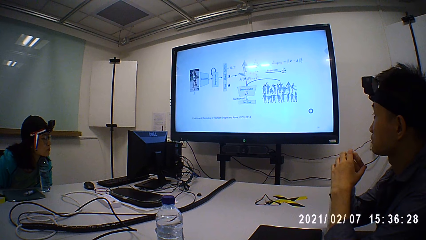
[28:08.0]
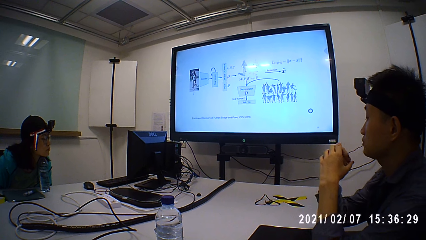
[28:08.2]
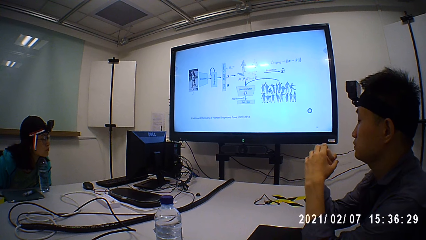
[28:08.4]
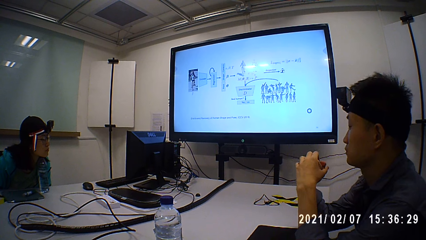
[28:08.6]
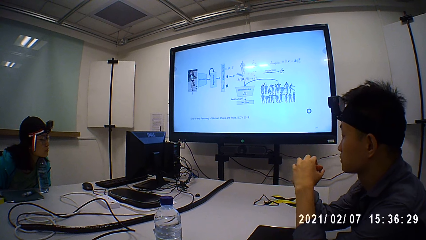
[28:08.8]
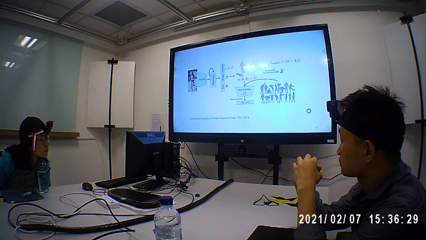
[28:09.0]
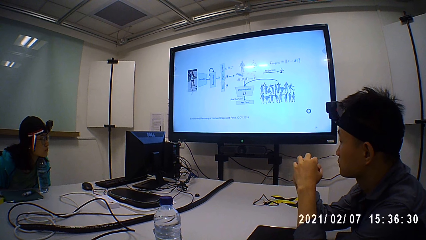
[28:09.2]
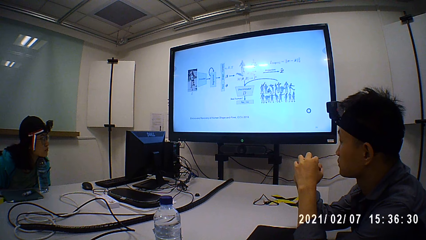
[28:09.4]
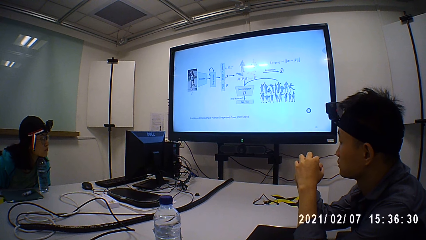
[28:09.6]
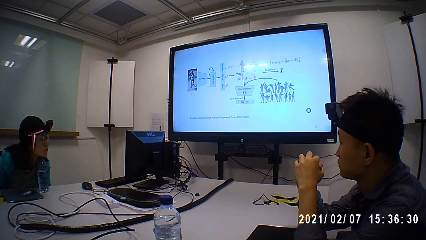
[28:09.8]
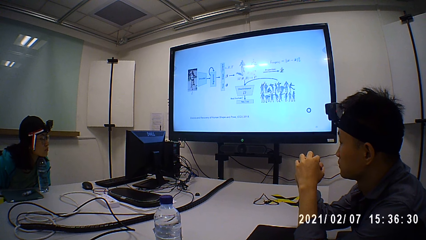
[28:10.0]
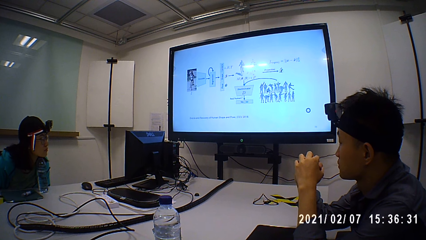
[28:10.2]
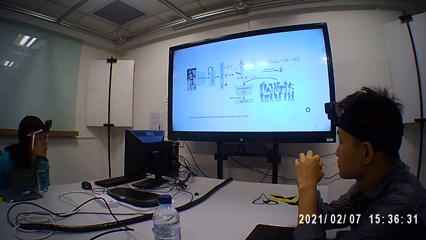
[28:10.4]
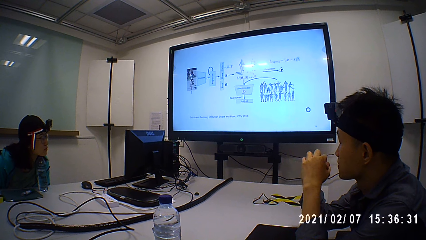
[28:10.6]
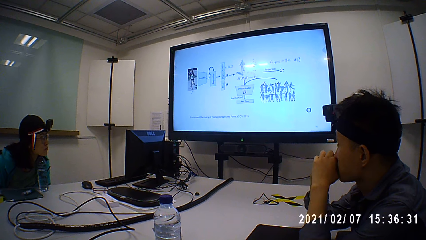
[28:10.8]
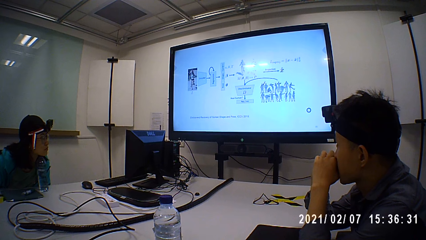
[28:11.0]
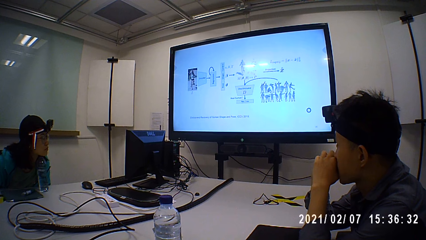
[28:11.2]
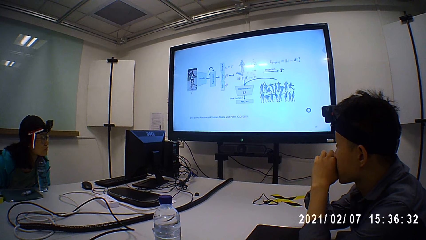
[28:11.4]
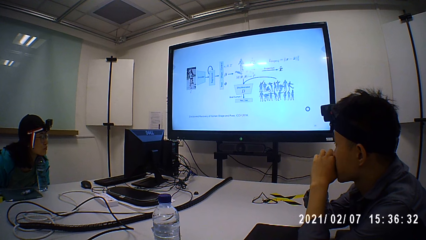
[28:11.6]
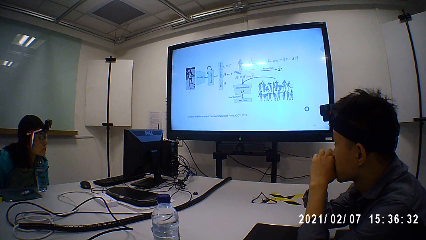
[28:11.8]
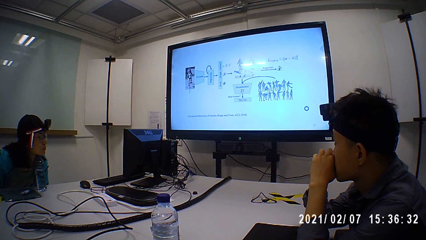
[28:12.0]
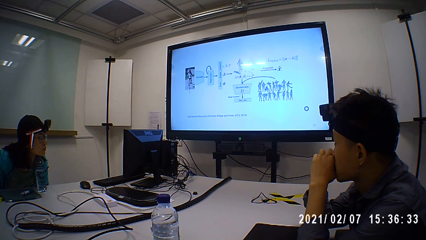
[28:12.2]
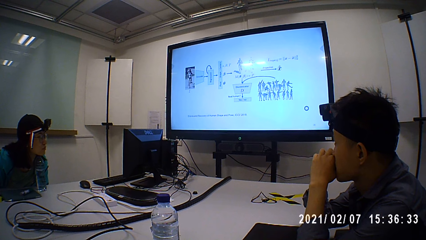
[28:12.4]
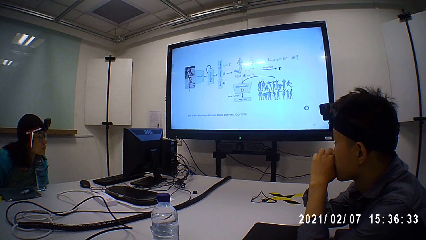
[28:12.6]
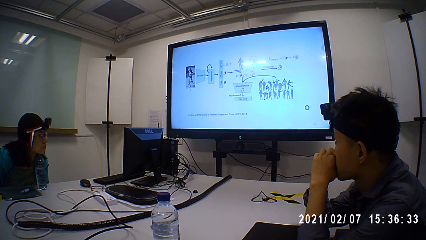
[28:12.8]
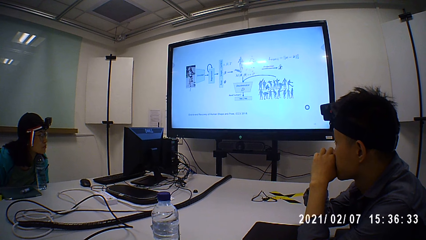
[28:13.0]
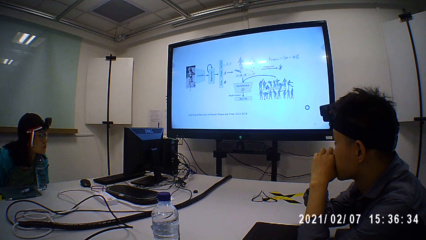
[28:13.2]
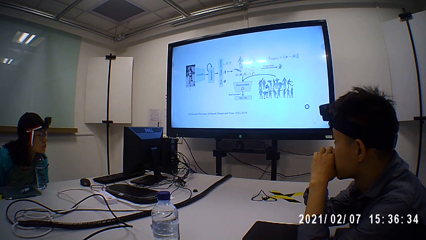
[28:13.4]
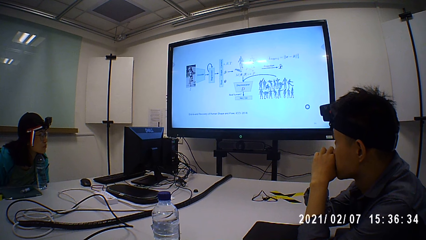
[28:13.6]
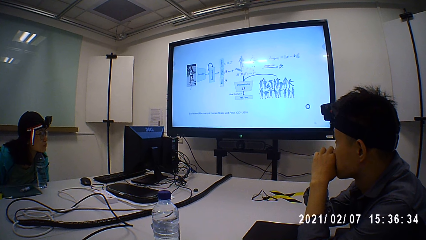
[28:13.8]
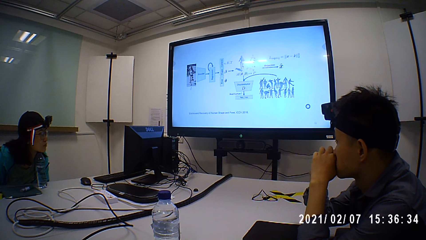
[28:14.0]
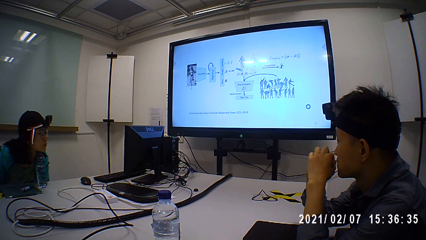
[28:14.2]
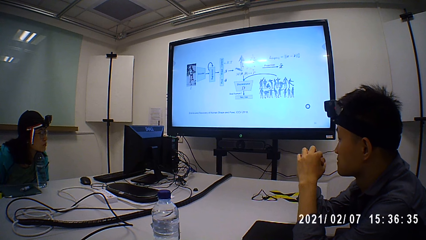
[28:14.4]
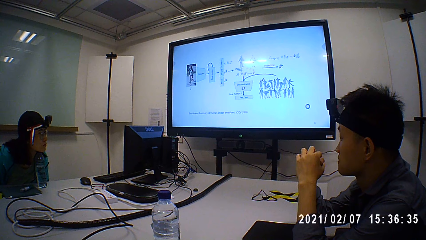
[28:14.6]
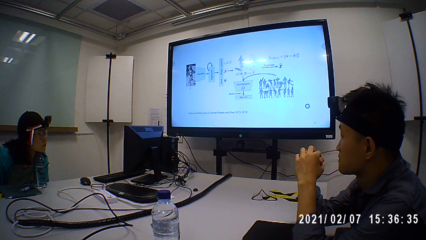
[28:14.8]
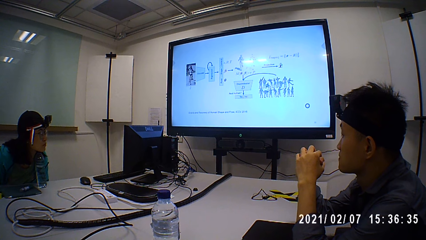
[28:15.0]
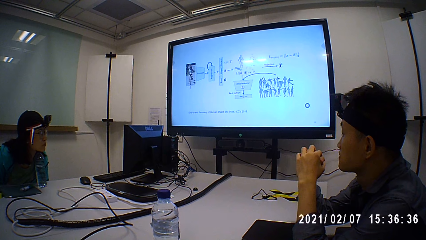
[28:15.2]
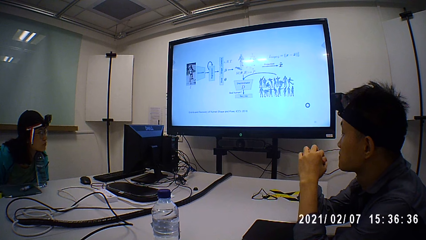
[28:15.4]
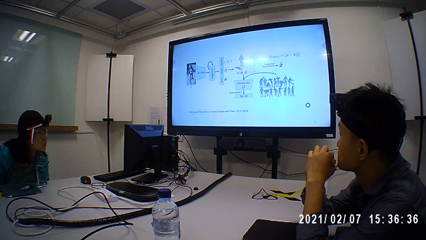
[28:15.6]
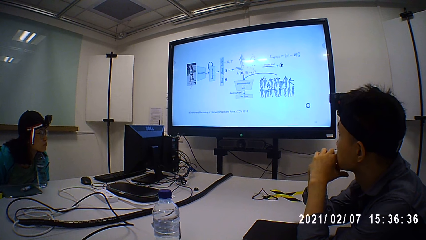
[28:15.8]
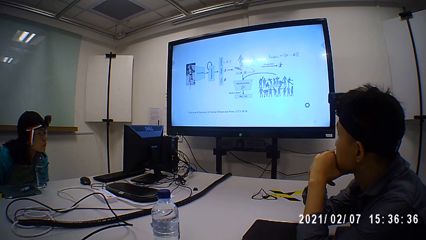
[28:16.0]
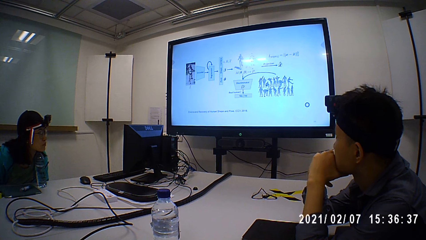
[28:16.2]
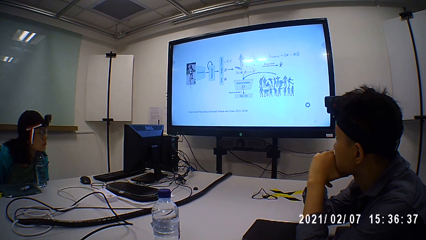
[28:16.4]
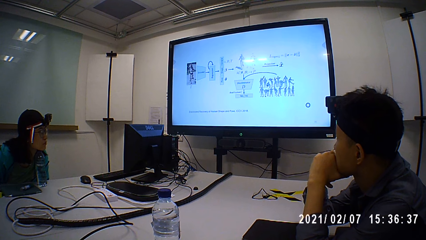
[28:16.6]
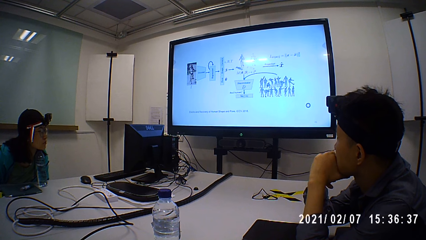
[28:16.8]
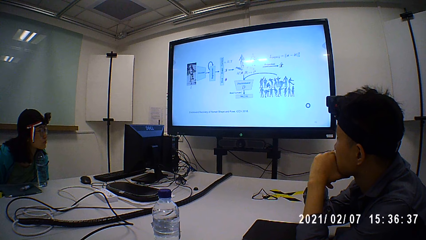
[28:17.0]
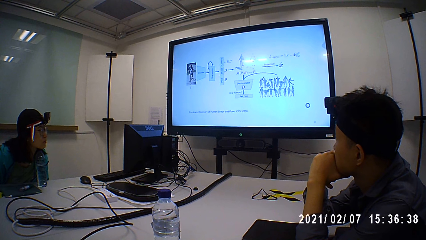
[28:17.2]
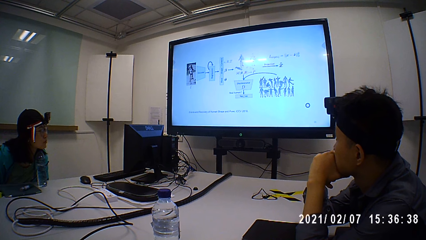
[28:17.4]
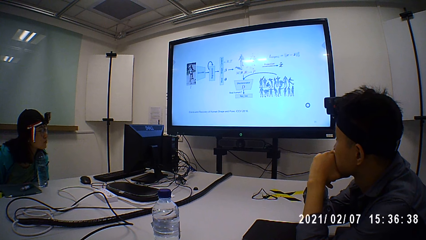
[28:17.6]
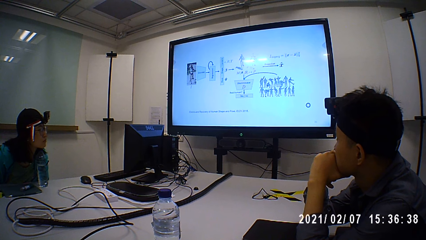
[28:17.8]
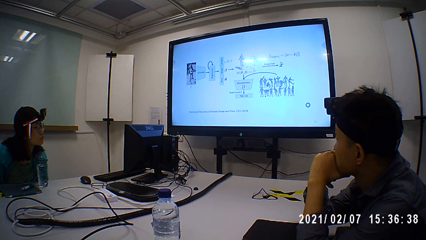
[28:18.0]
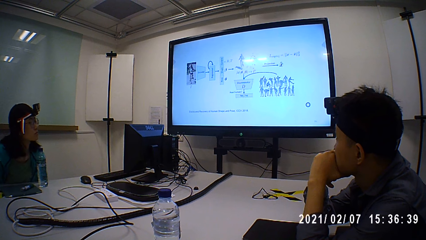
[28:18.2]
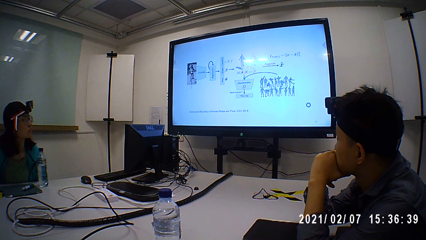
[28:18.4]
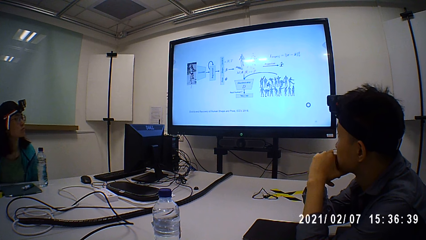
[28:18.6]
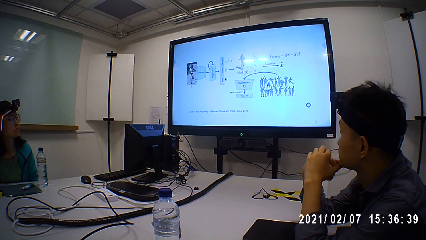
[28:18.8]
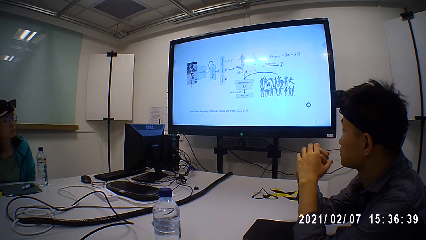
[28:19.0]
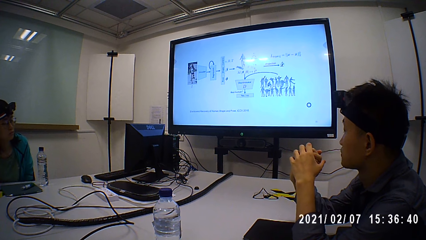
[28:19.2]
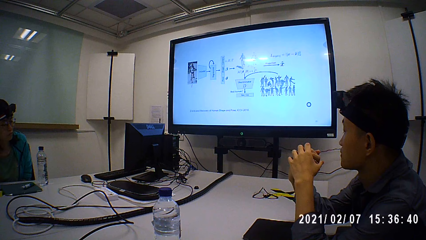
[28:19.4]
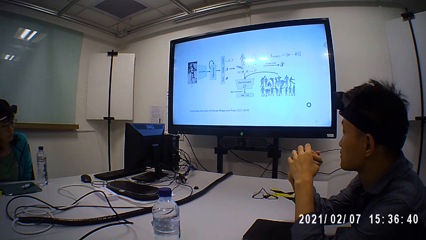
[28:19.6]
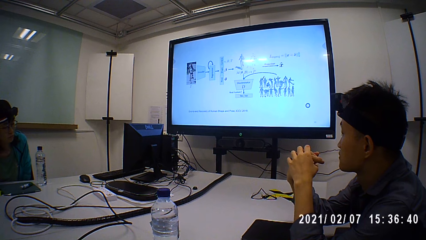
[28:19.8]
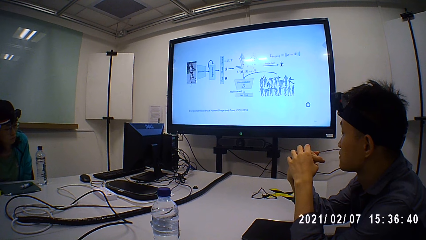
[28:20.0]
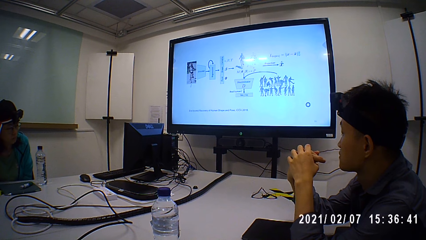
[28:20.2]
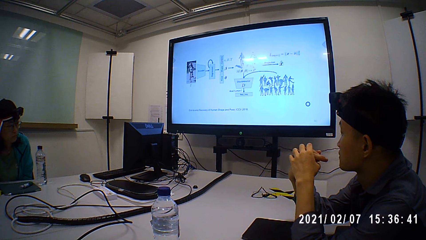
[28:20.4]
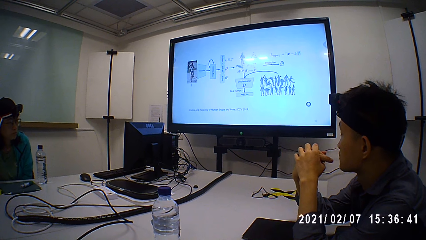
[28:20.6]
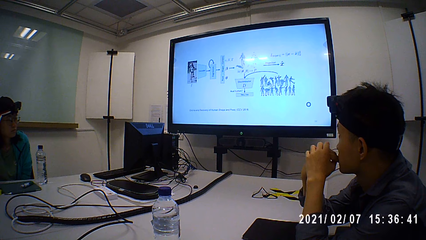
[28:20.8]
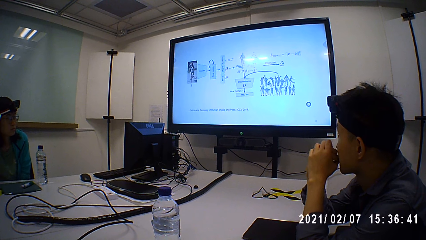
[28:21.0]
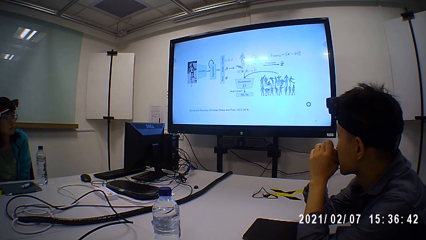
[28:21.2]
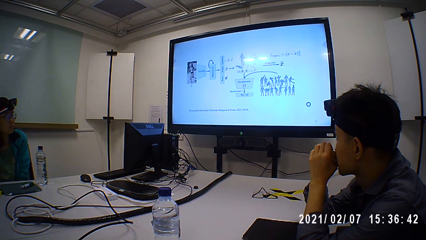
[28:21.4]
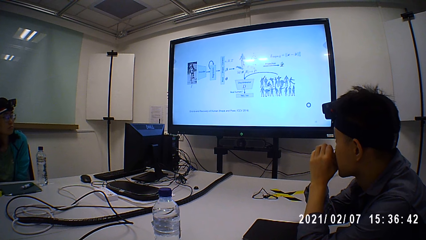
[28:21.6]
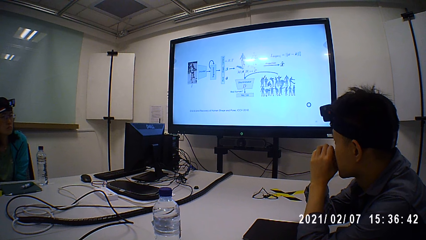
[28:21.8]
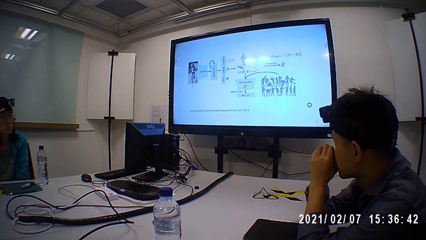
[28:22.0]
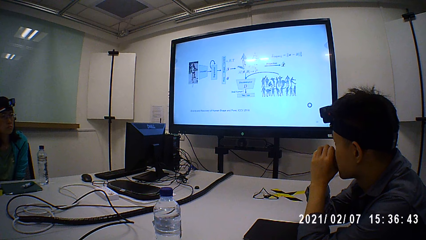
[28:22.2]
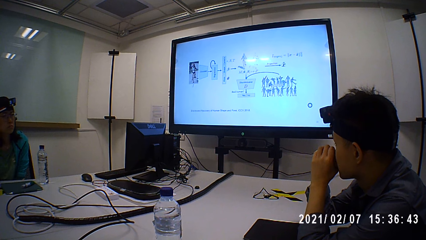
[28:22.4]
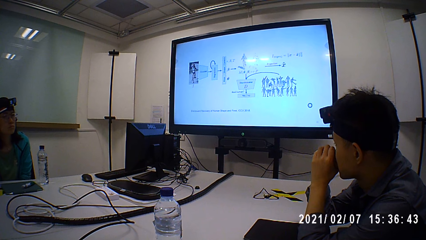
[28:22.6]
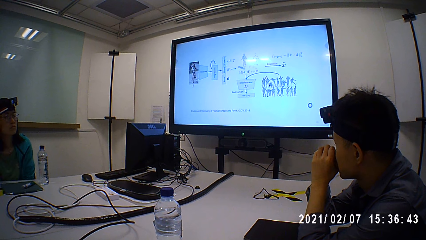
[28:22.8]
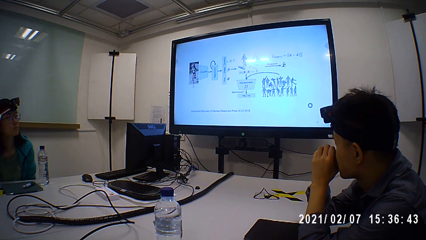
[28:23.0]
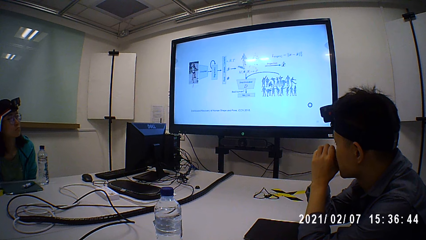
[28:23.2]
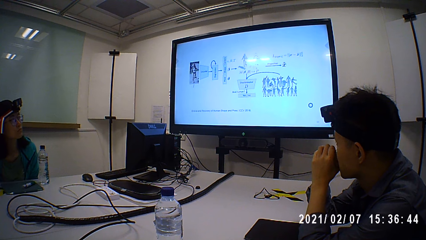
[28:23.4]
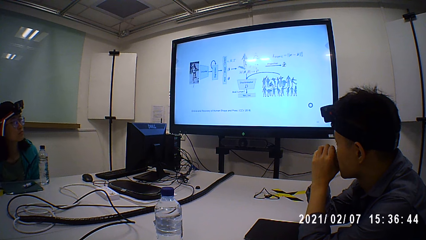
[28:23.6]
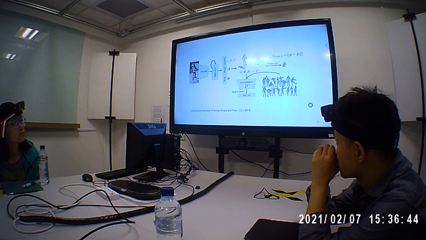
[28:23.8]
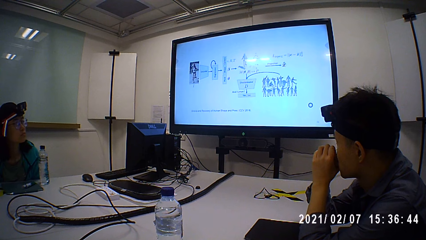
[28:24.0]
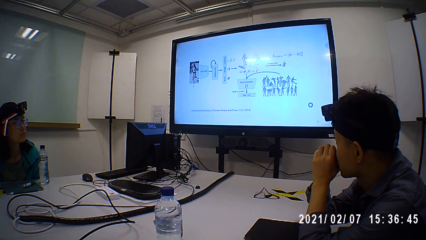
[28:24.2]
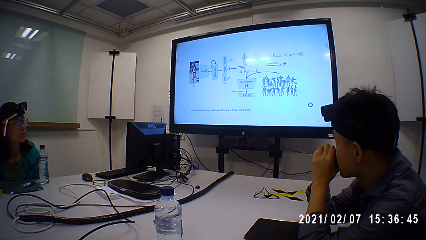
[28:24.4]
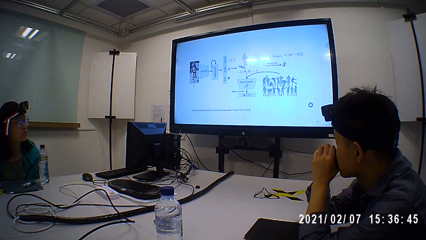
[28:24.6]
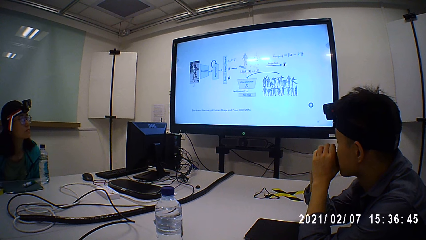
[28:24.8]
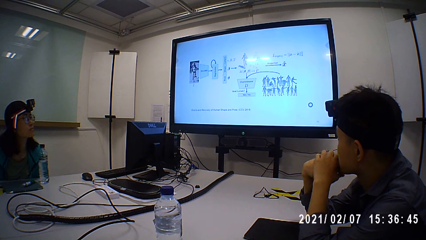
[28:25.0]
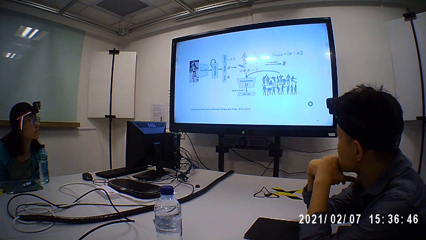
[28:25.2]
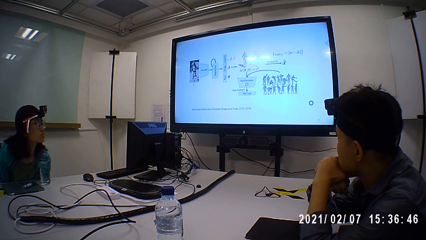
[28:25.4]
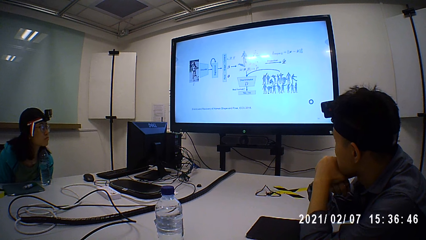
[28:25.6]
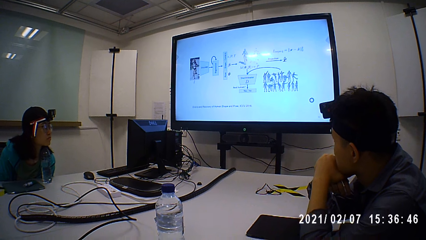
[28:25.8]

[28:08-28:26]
A man folds his hands. The camera wearer stares at the screen. The man moves his hands. The man stares at the screen. The man moves his hands. A woman moves her body. The man moves his hands. The woman stares at the screen.
